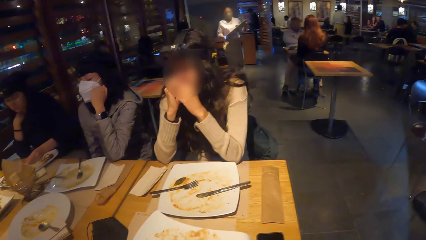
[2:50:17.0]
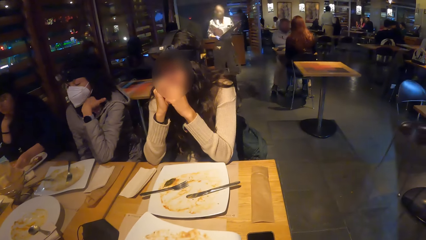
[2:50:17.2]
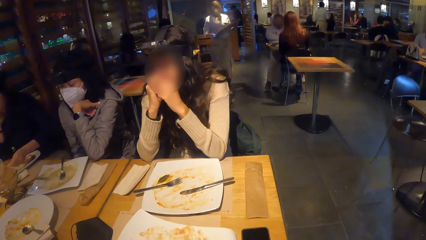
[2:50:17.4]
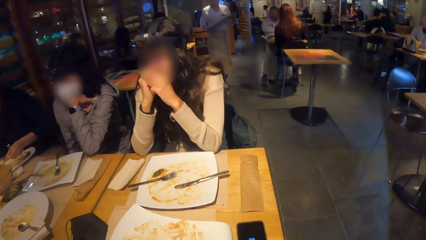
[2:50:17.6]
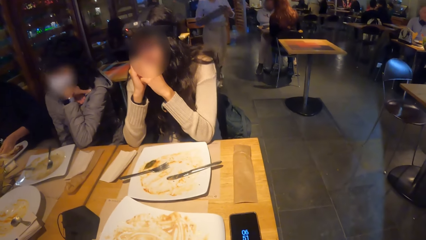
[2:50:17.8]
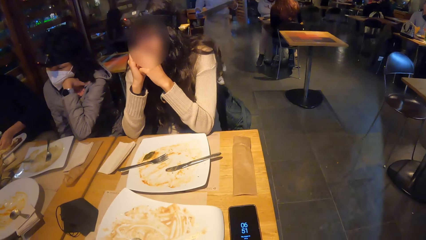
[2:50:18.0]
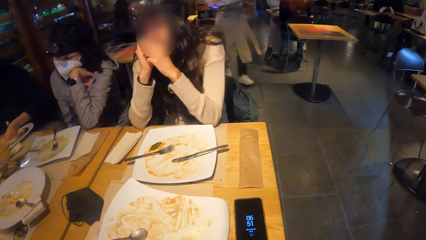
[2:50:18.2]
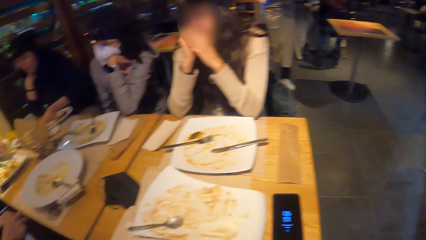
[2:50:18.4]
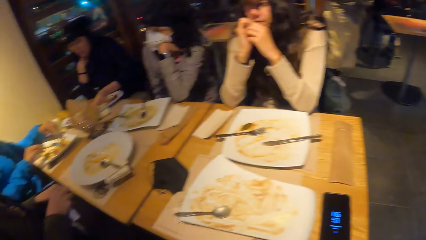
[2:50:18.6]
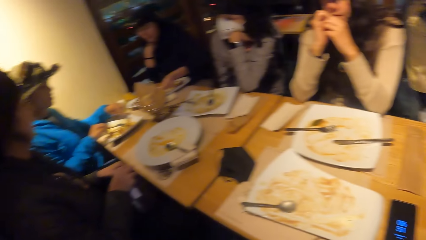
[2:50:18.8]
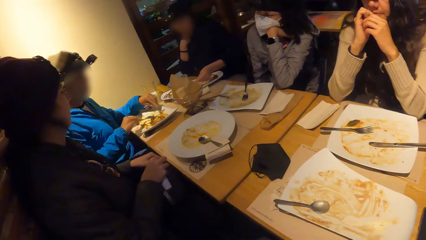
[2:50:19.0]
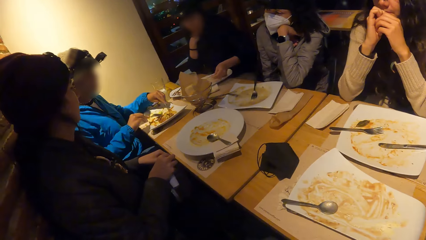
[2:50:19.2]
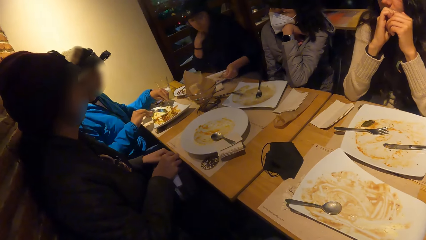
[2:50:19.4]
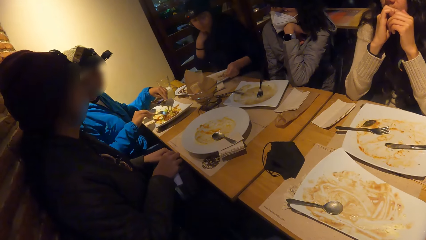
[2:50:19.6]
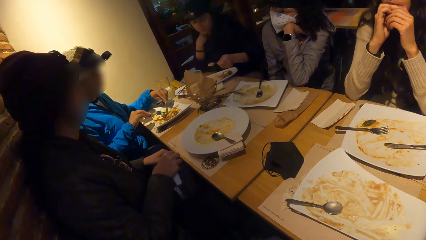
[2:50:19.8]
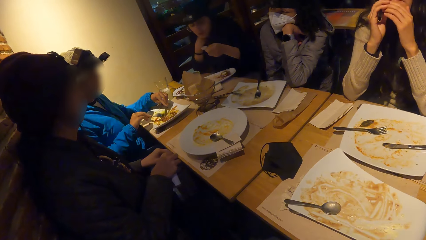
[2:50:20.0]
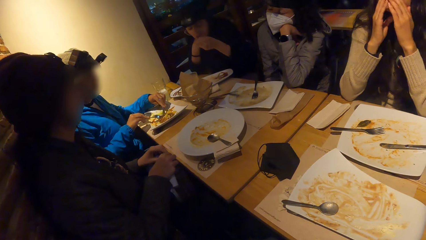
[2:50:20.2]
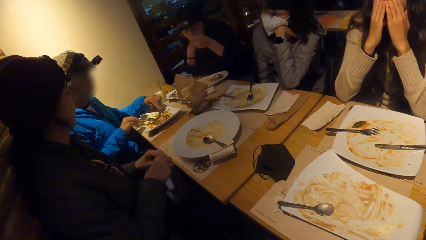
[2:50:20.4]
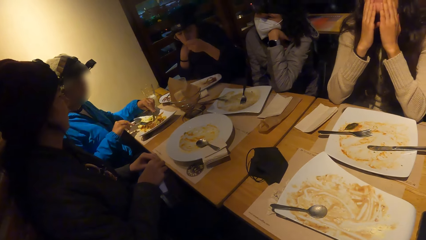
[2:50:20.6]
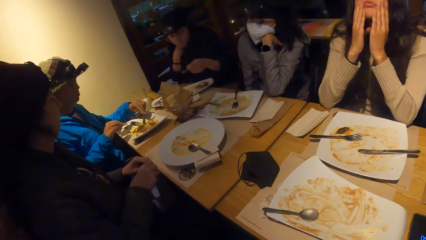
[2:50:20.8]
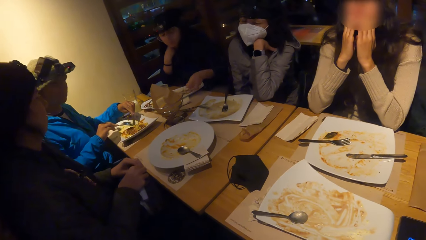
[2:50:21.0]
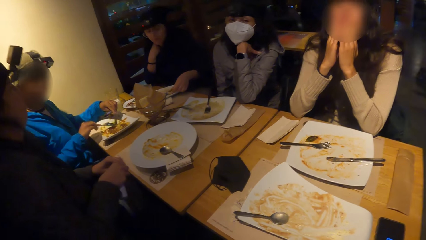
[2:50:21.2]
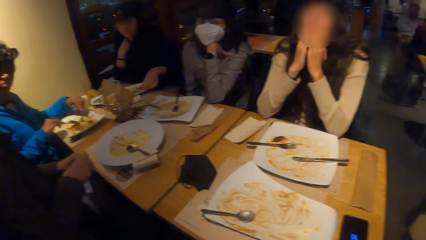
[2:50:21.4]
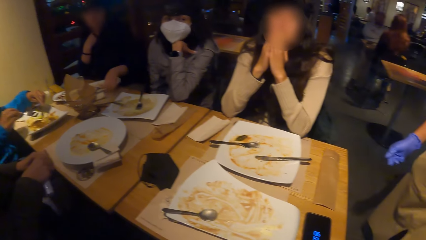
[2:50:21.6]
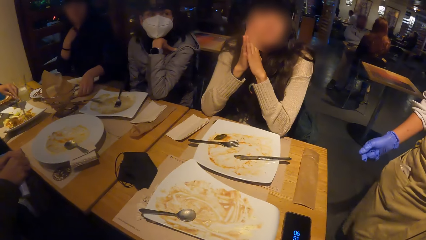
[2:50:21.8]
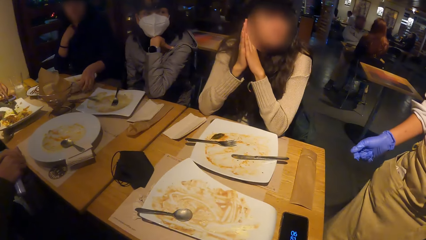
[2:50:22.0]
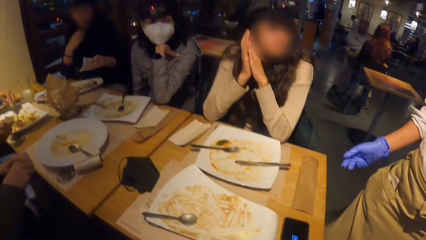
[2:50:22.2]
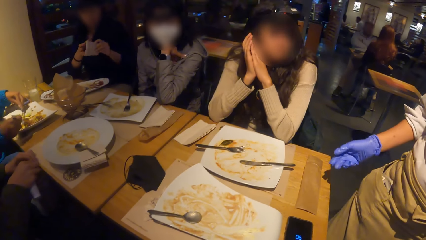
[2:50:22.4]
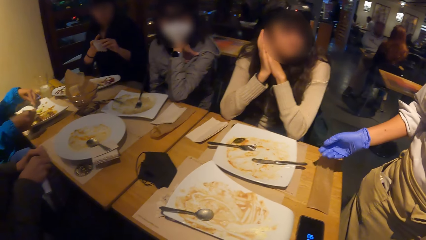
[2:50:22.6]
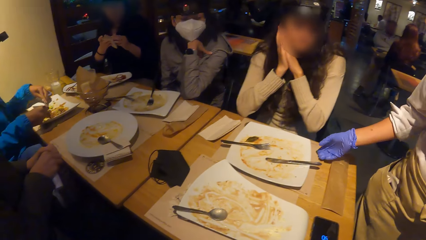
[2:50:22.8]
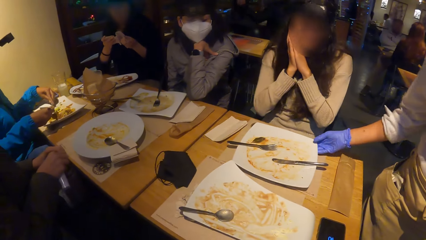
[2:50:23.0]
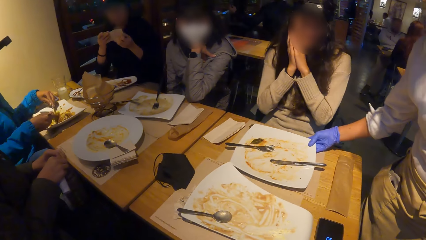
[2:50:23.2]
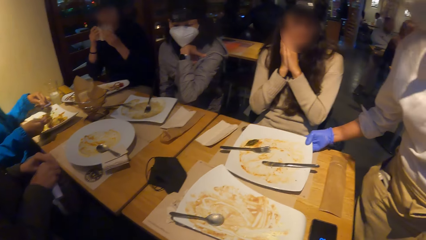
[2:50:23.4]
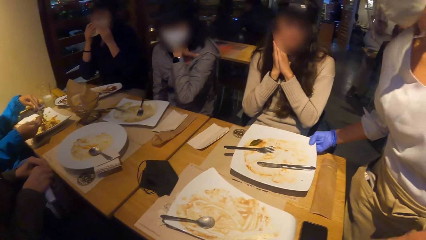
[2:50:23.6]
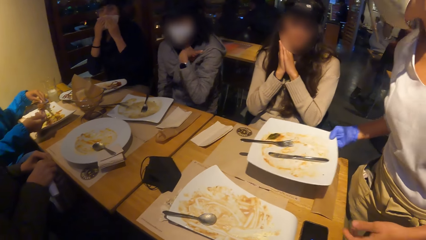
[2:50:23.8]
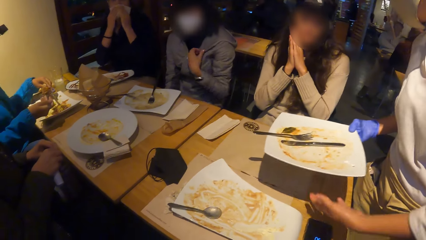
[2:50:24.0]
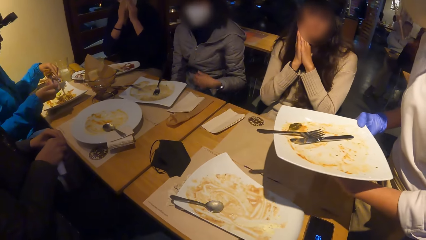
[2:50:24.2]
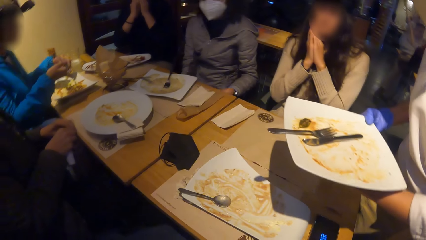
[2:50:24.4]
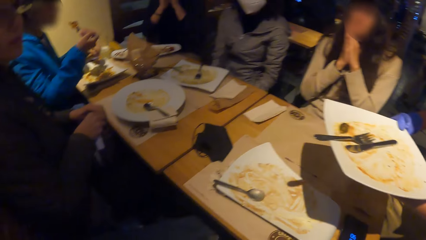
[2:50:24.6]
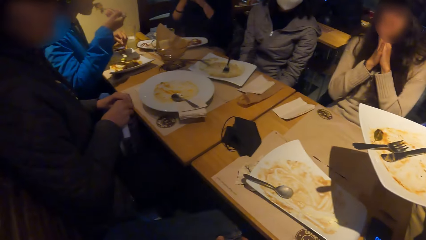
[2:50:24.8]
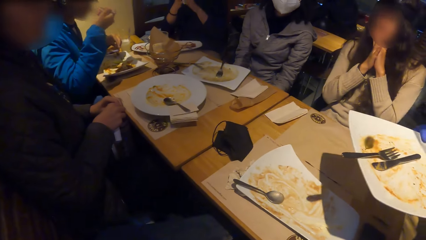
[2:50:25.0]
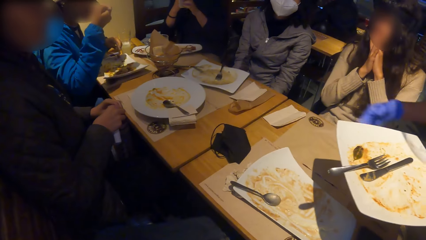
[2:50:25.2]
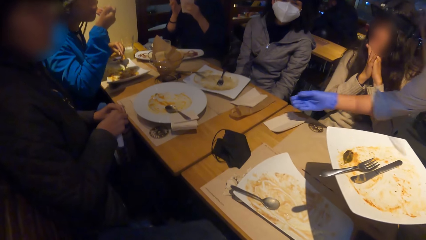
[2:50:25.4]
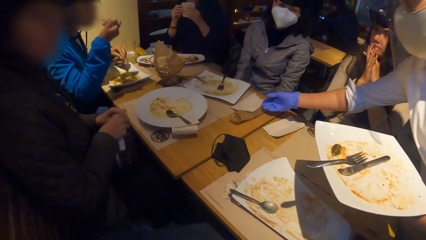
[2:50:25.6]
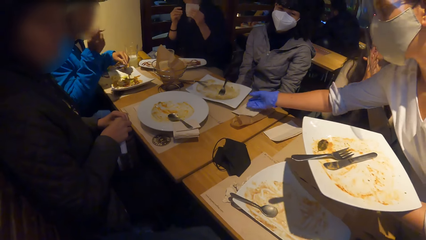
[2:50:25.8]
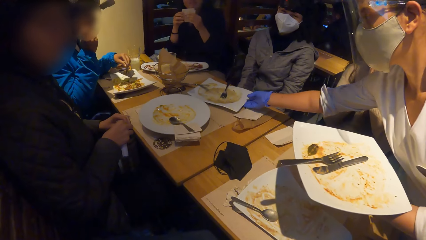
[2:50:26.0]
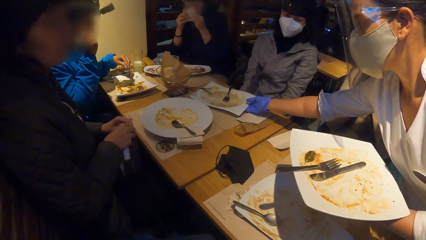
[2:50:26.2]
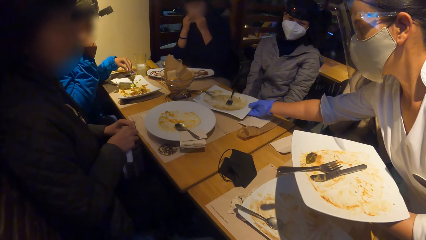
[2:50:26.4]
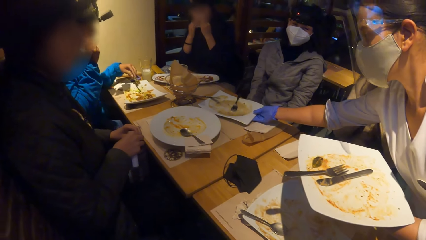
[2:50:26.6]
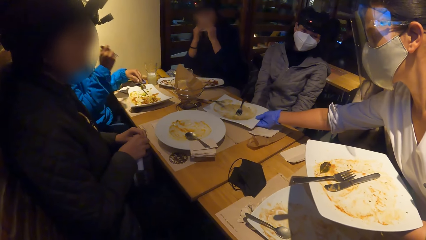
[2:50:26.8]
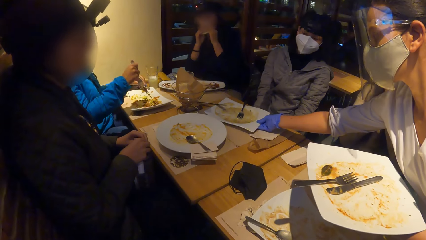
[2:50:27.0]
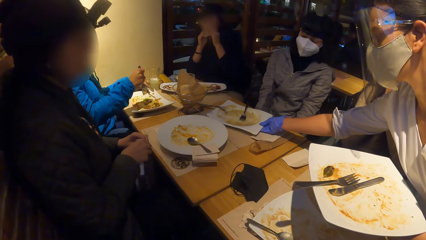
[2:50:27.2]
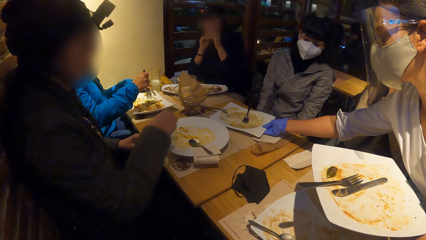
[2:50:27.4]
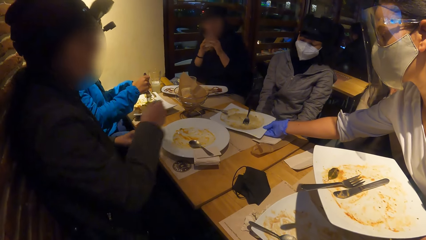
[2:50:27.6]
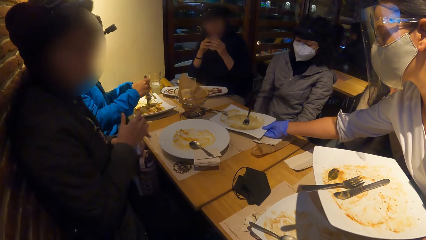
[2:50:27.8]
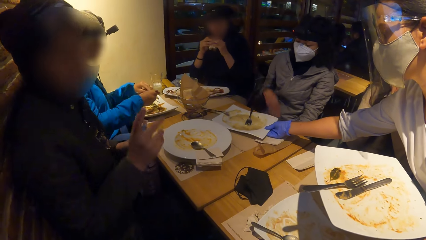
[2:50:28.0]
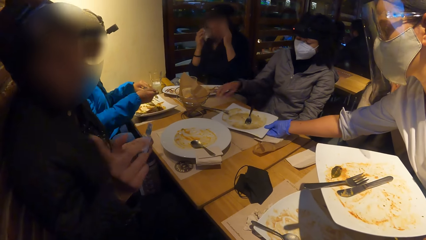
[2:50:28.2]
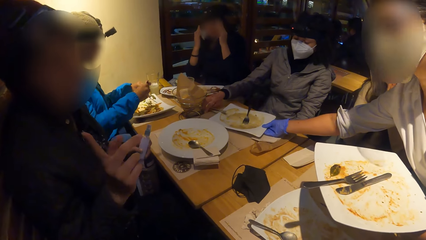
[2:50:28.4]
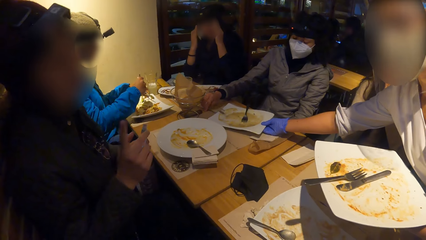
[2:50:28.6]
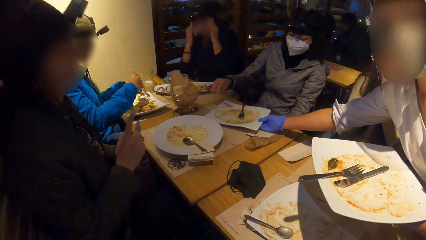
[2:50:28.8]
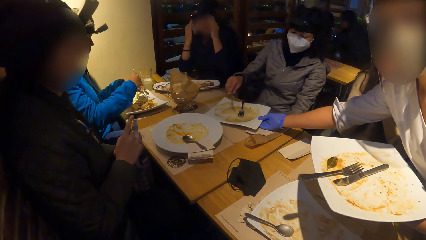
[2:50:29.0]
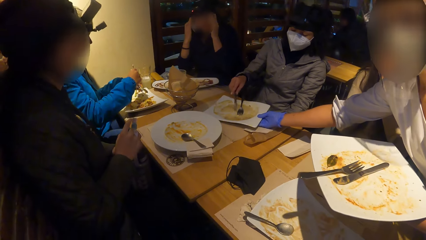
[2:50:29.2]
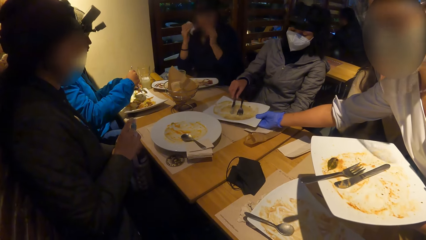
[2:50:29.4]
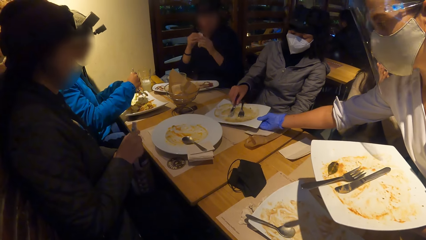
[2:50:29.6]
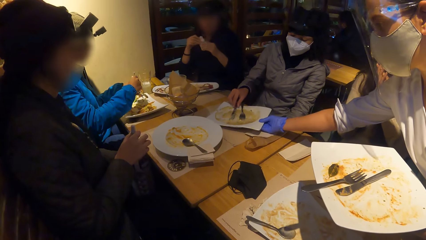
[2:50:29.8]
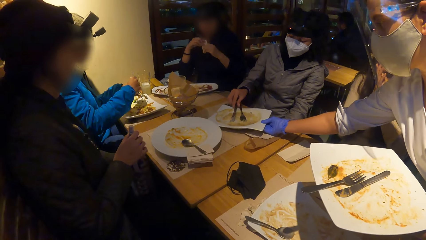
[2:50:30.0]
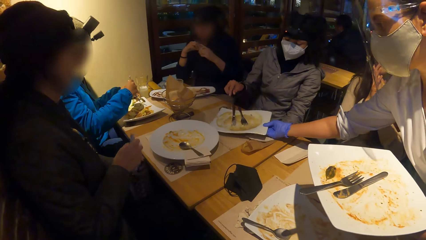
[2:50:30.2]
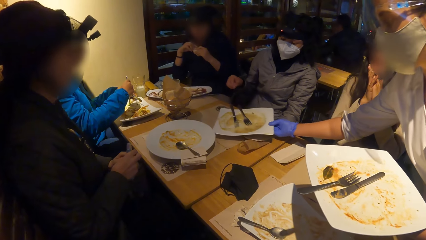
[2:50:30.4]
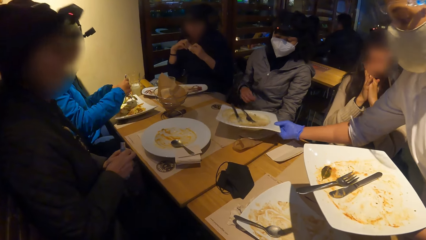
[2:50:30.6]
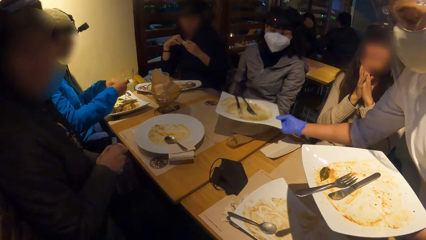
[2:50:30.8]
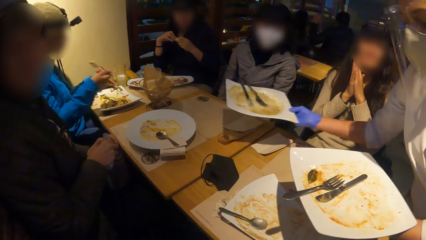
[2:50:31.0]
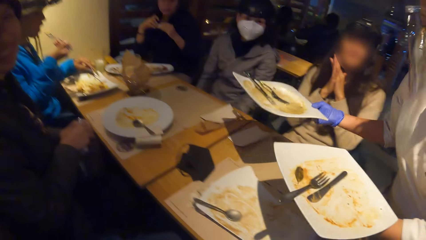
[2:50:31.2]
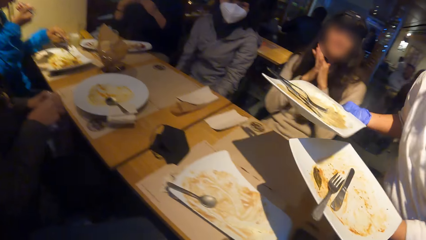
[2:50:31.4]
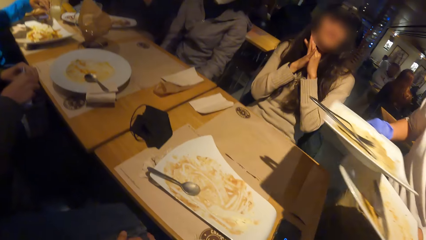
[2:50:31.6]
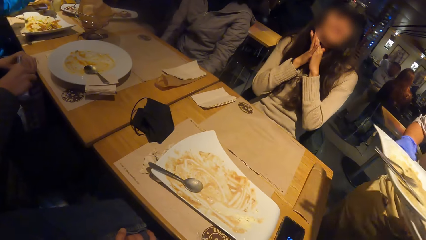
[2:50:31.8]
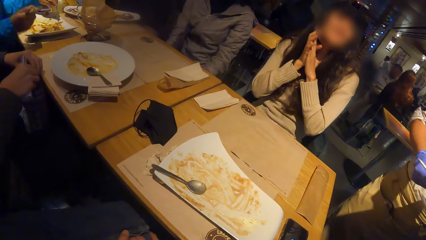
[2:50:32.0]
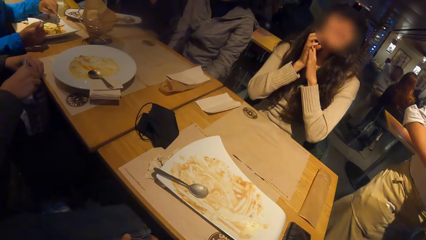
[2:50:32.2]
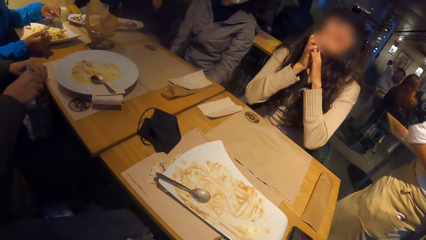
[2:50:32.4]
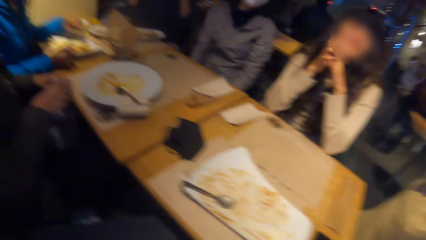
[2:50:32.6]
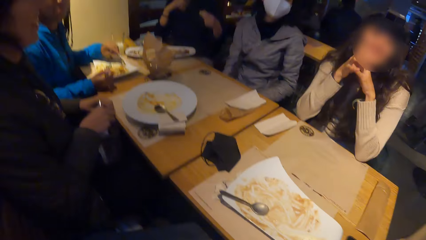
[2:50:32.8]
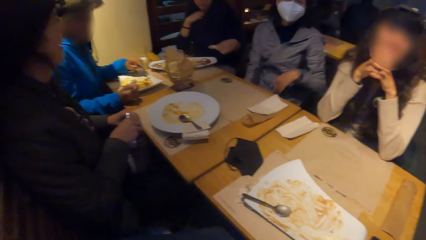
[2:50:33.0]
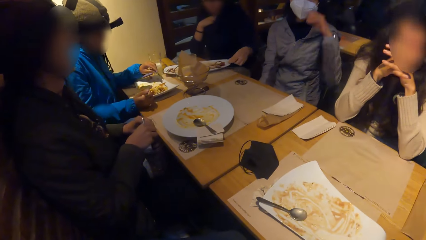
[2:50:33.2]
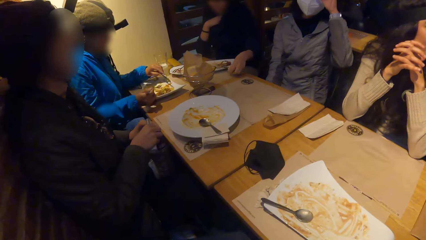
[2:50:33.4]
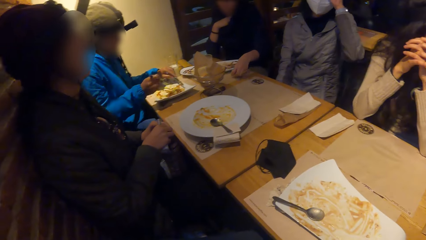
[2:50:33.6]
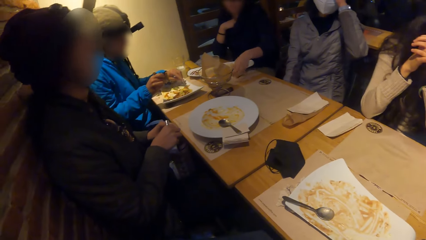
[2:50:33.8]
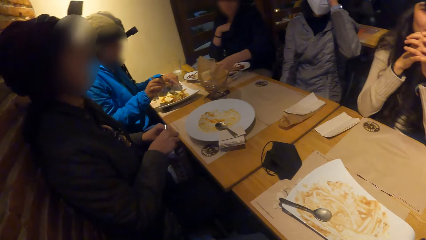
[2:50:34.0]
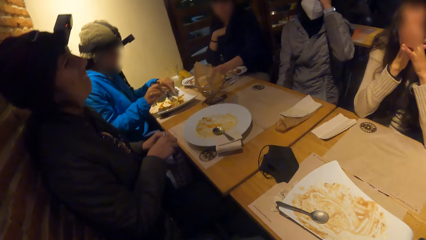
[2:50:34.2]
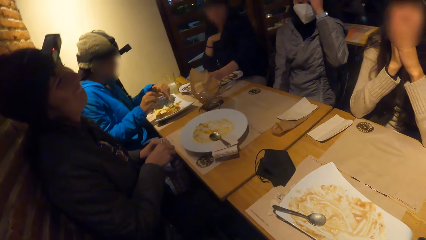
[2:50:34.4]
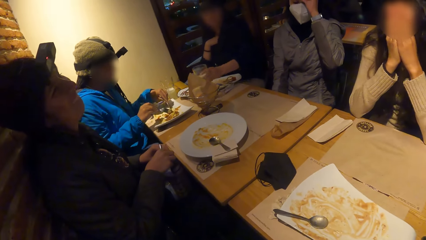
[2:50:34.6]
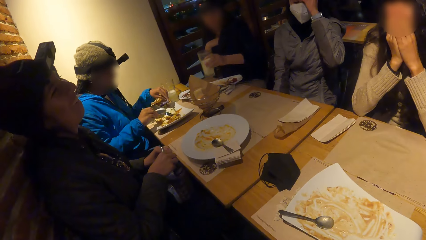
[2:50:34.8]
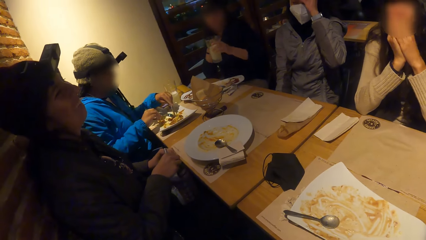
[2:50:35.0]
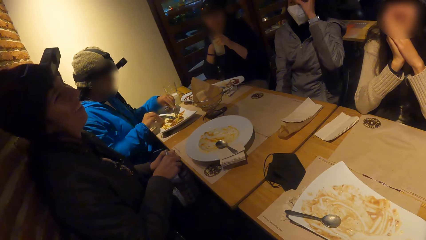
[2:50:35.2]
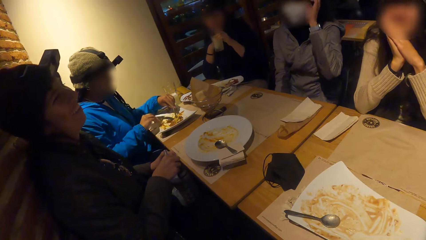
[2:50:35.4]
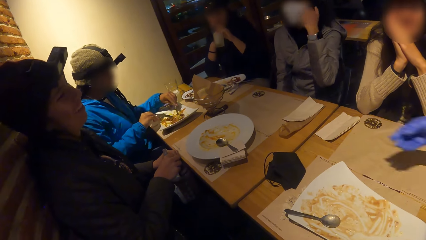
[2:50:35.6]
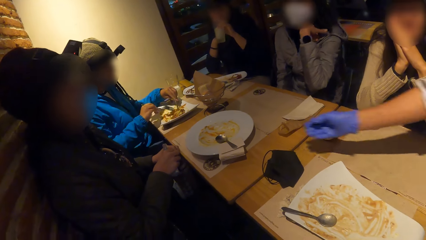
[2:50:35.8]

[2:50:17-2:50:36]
The woman scoops the meal from the plate with the fork in her right hand. Another woman eats the meal with the fork in her right hand. The waiter picks up the plate from the table with her right hand. The waiter passes the plate from her right hand to her left hand. She picks up the plate from the table with her right hand. A third woman drops the knife on the plate with her right hand. The first woman scoops the meal from the plate with the fork in her right hand. The second woman drops a serviette on the table with her left hand. The third woman touches her head with her left hand. The second woman picks up a glass of juice from the table with her left hand.
